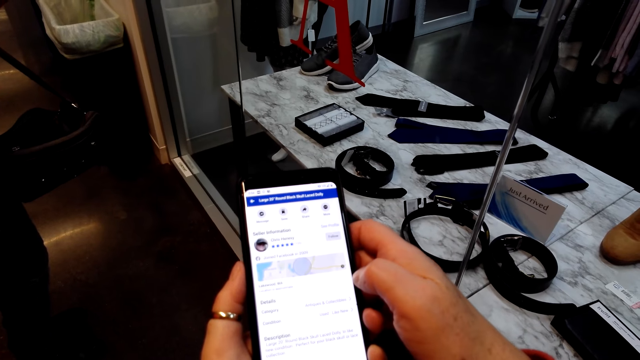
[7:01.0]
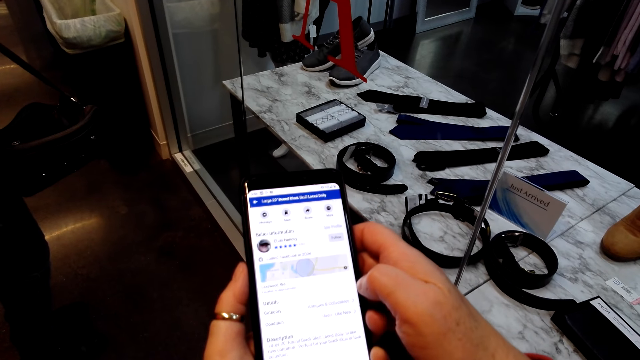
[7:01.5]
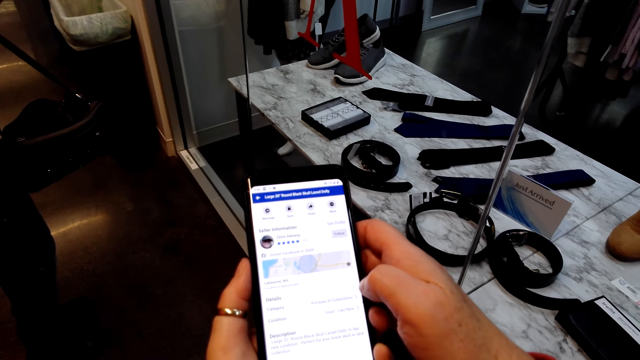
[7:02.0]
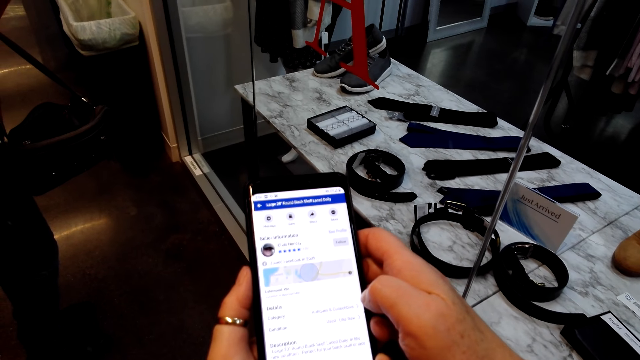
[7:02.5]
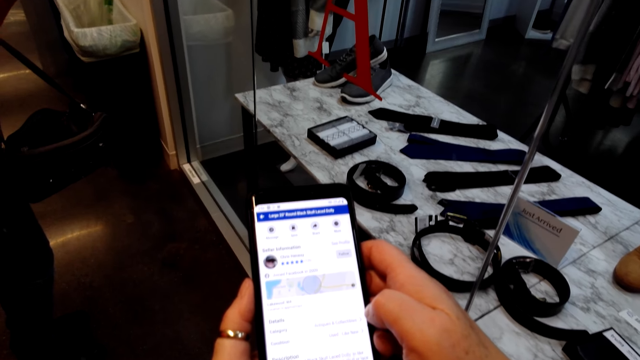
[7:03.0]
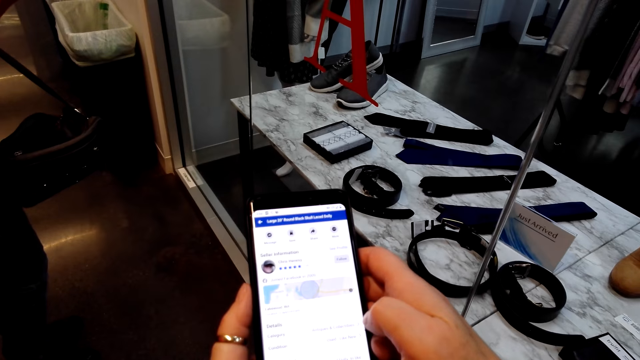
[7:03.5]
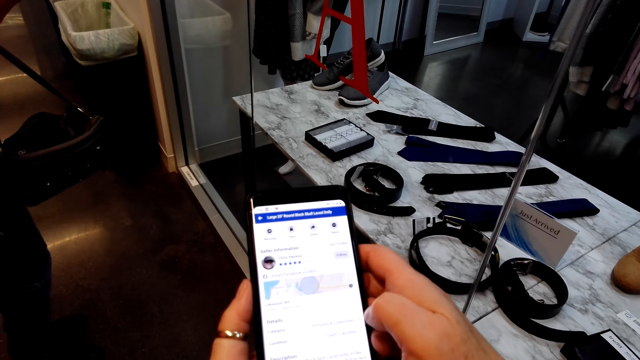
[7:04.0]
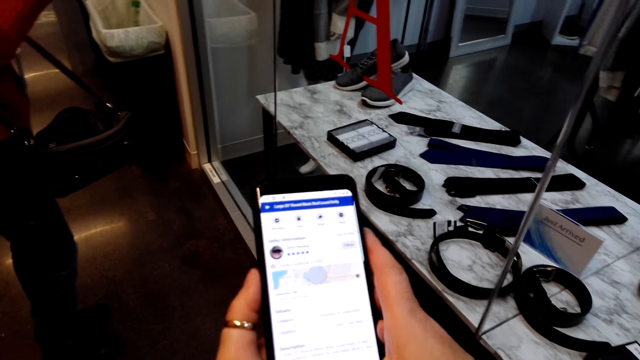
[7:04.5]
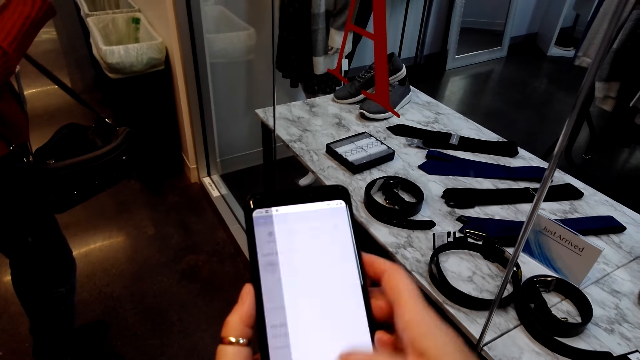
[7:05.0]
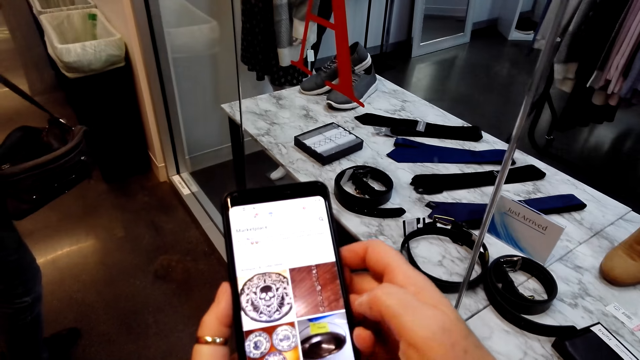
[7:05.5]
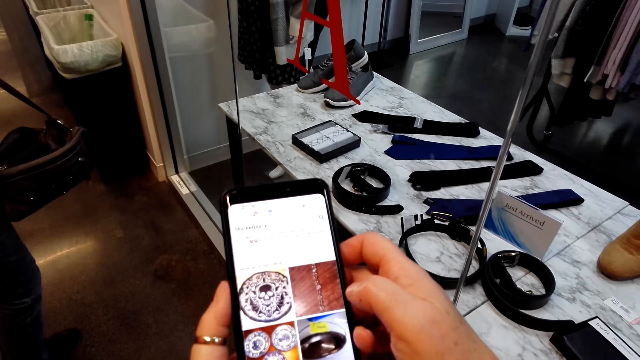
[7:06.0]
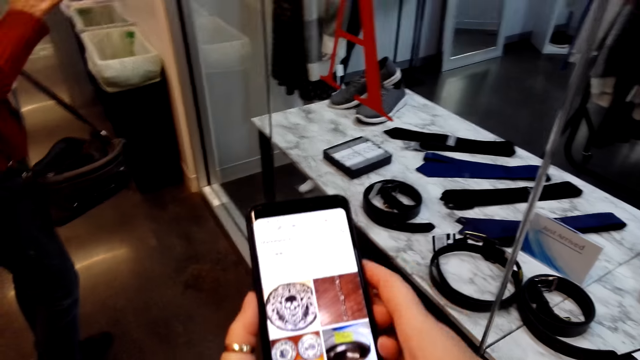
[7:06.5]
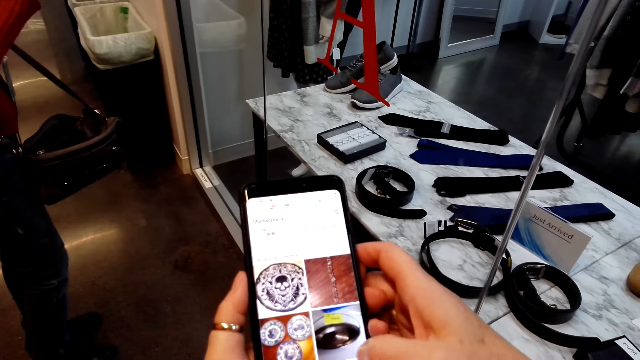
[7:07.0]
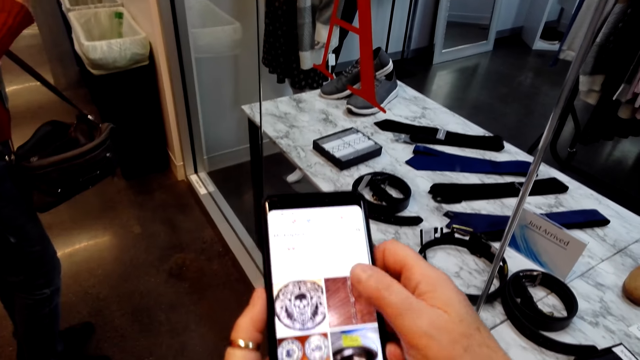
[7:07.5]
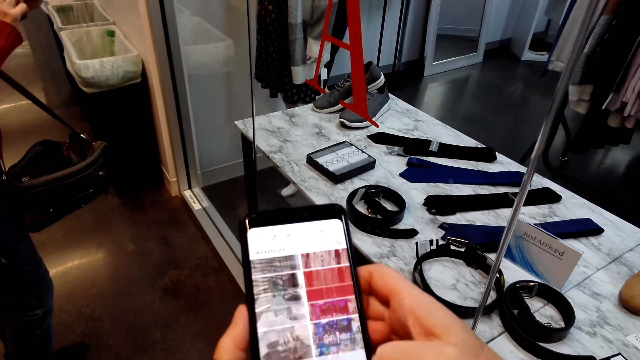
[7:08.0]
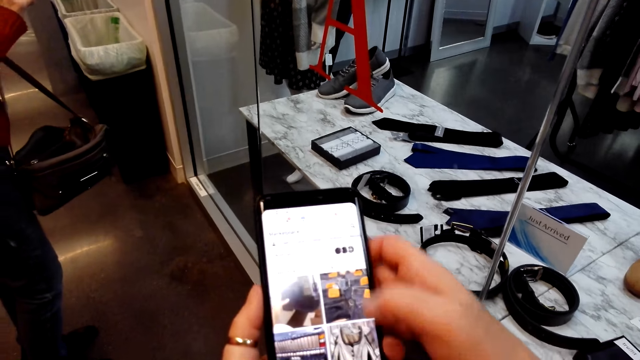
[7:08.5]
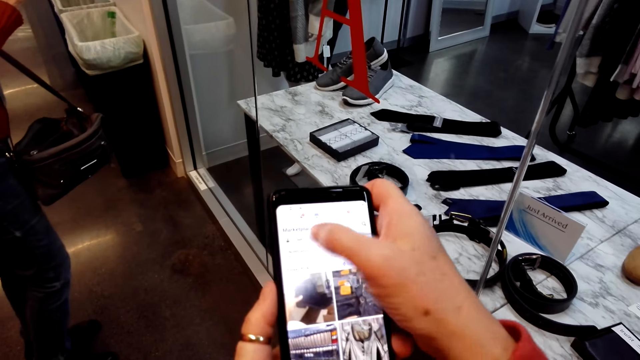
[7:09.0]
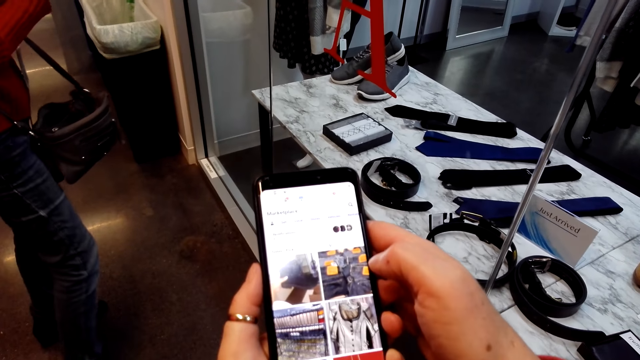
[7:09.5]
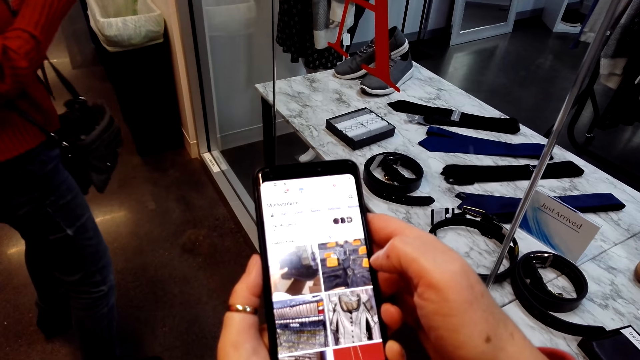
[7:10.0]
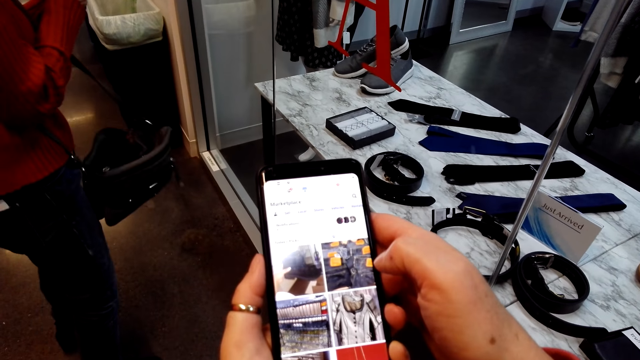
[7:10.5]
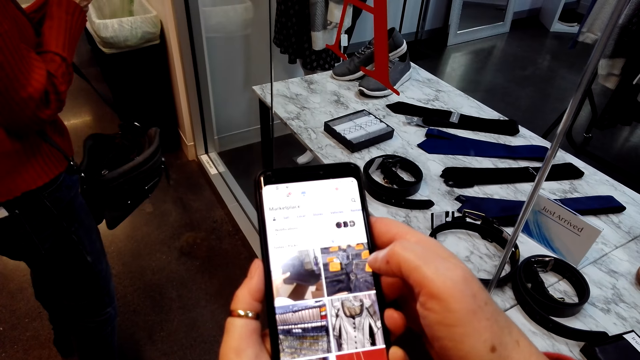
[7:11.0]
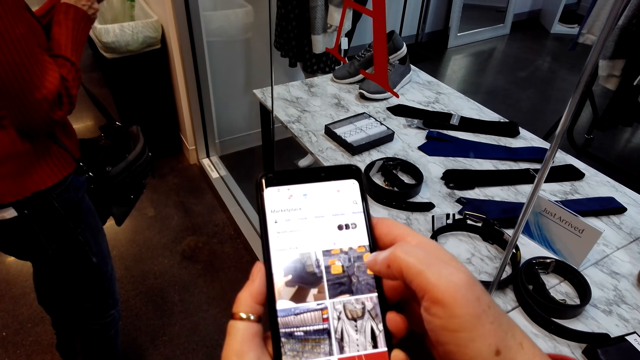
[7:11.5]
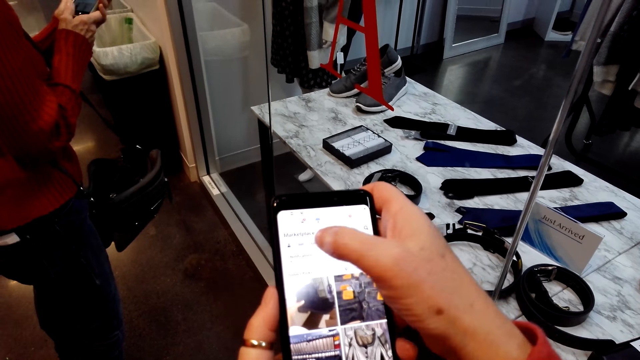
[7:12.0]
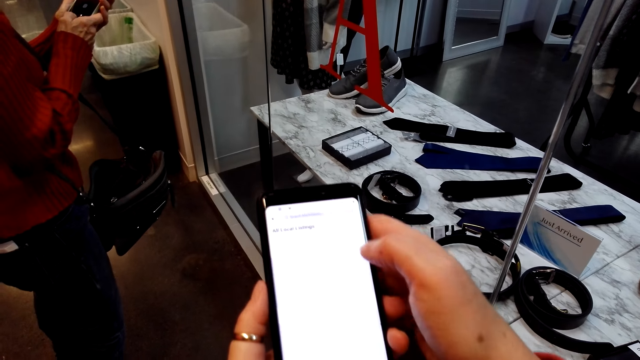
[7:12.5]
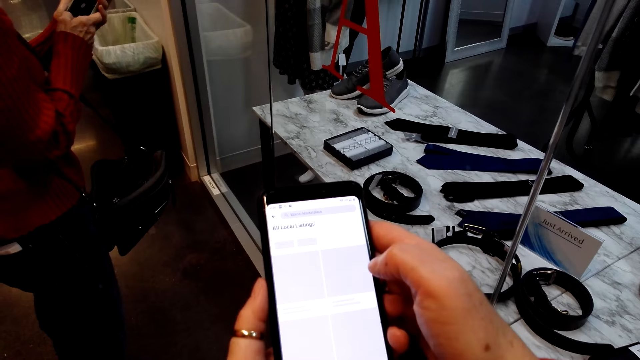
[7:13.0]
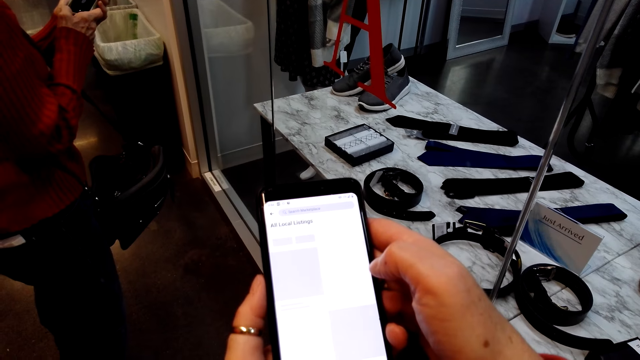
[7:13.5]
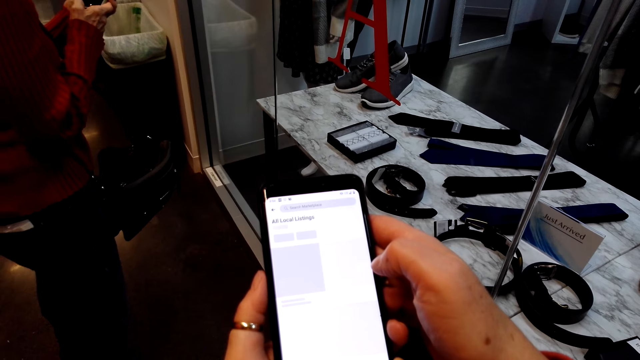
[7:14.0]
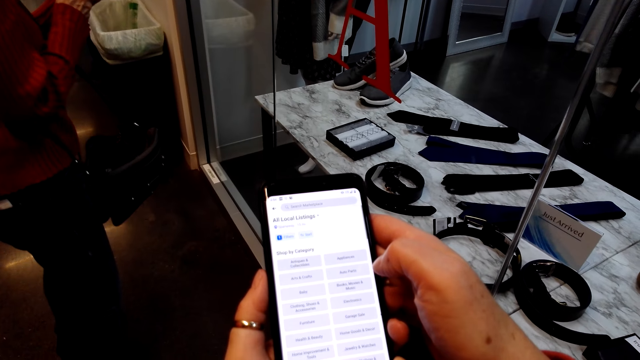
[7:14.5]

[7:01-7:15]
The camera wearer stares at the phone. They scroll the phone. The lady moves around. The camera wearer scrolls the phone. The lady speaks to the camera wearer.

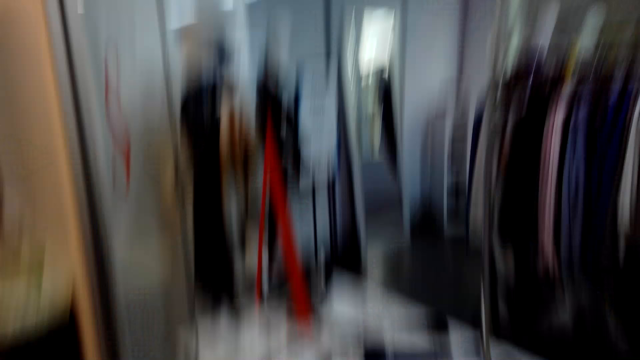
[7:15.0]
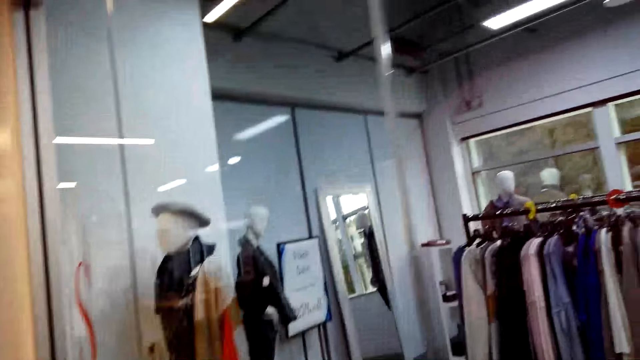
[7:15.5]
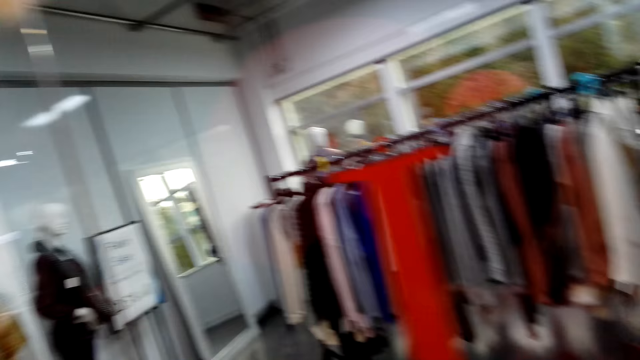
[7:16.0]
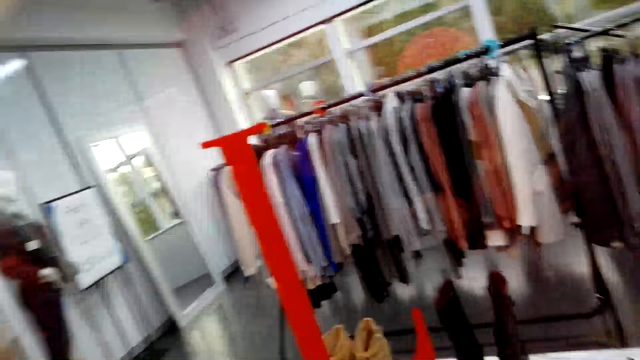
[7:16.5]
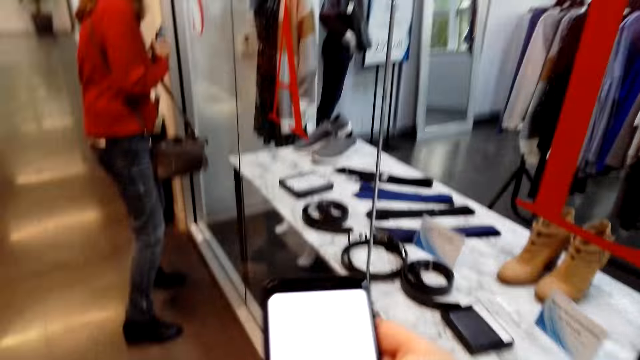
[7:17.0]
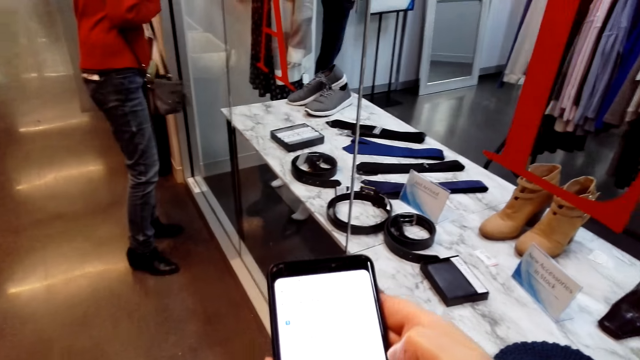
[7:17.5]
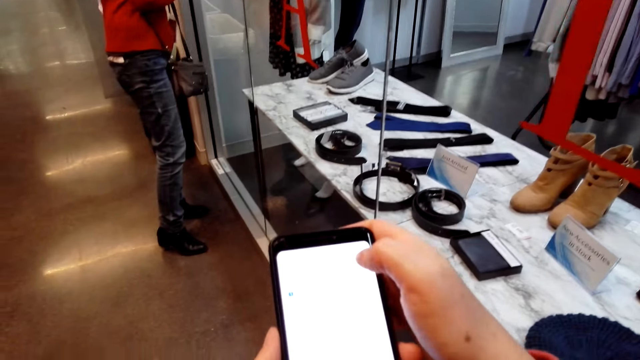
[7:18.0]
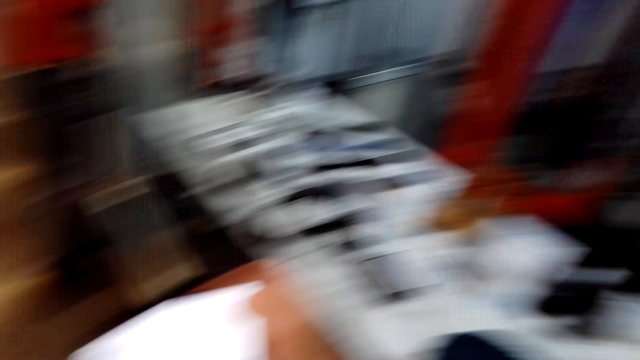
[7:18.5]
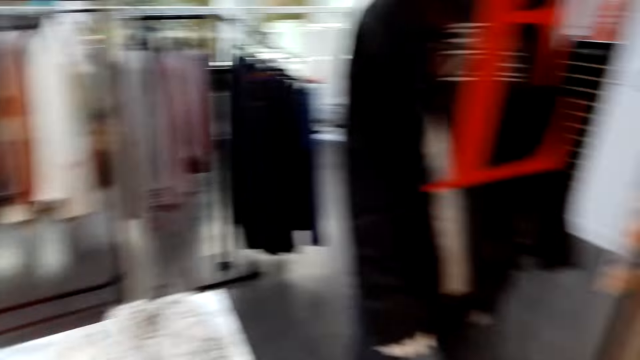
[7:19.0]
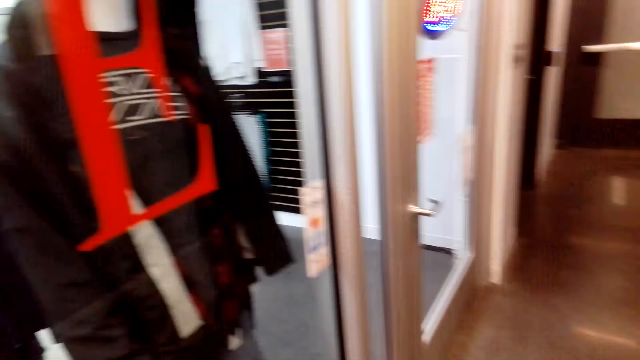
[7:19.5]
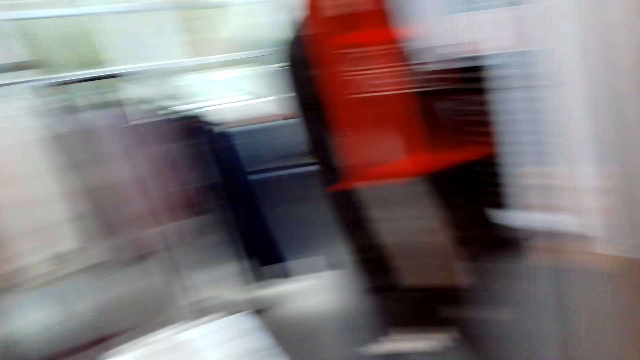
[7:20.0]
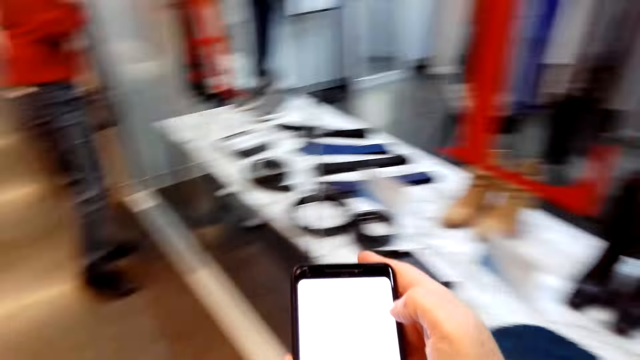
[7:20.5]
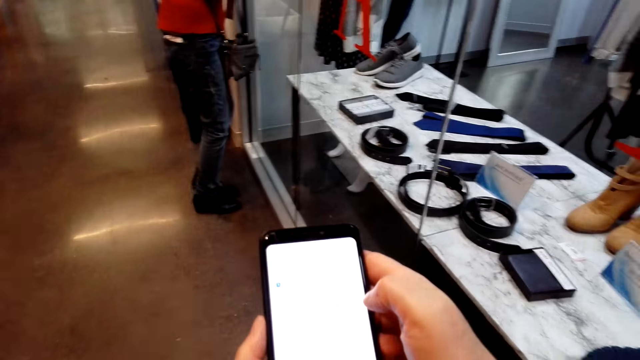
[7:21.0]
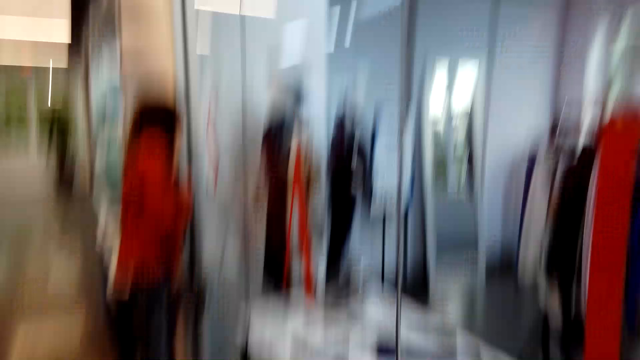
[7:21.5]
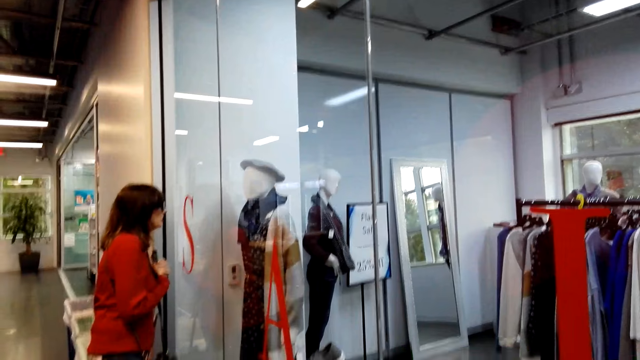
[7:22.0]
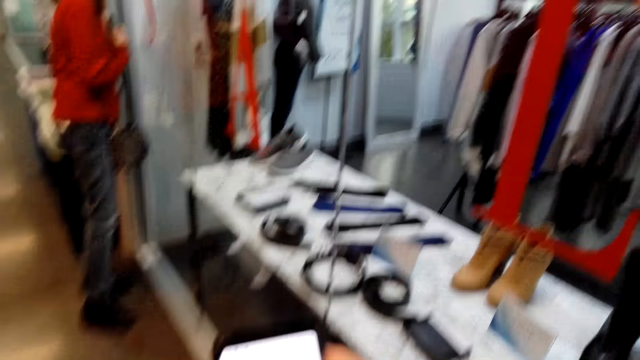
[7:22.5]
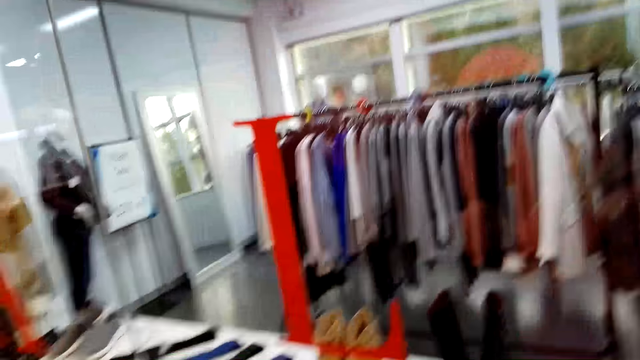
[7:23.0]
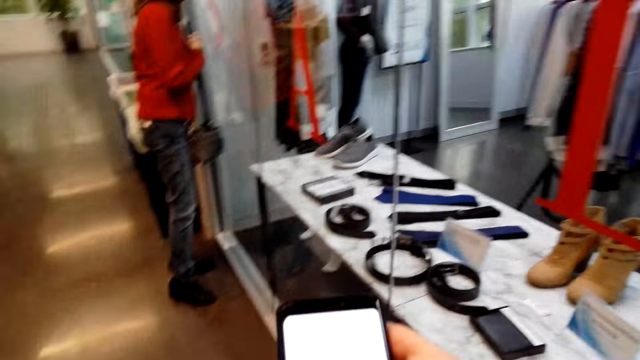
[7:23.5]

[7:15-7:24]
The camera wearer looks around. They speak to the lady. They scroll the phone. They look around the store. They scroll the phone. They look around. The lady moves closer to items in the store.
